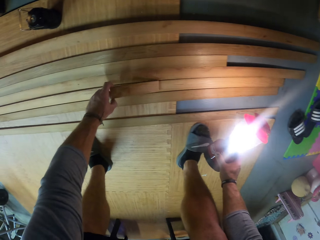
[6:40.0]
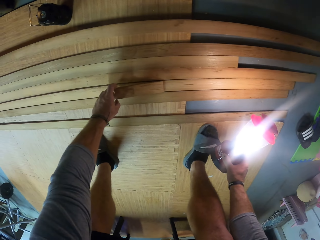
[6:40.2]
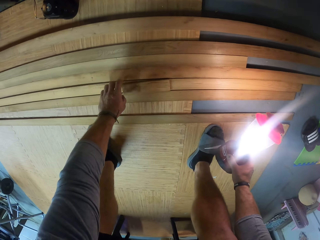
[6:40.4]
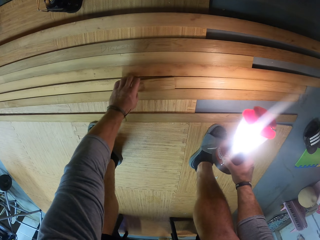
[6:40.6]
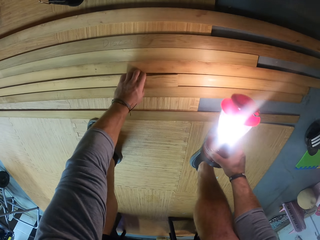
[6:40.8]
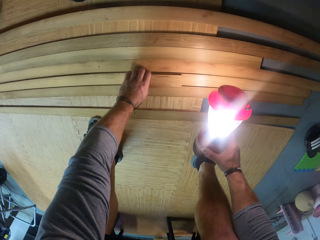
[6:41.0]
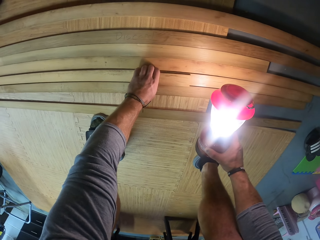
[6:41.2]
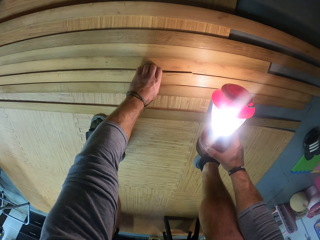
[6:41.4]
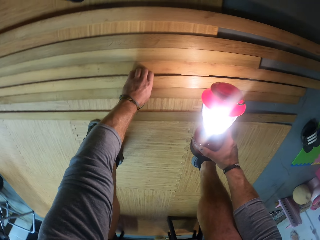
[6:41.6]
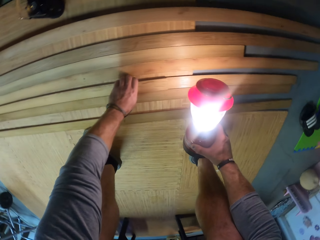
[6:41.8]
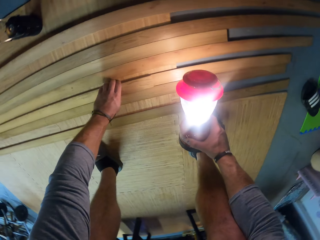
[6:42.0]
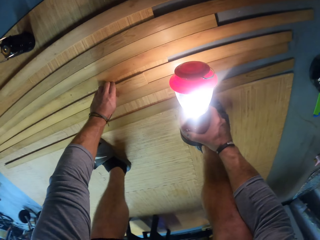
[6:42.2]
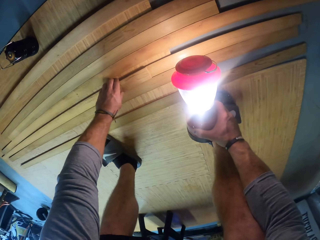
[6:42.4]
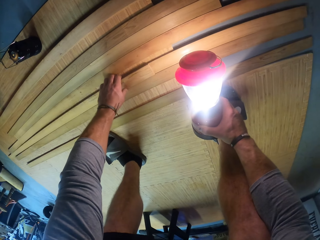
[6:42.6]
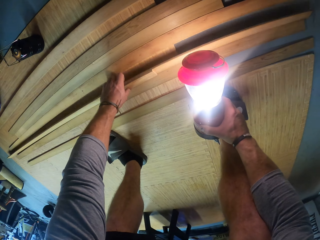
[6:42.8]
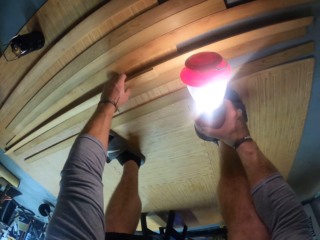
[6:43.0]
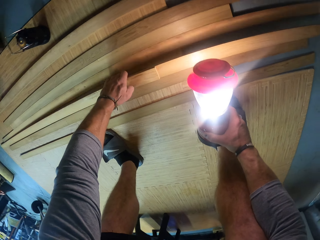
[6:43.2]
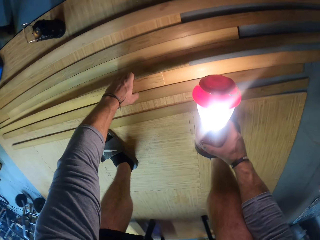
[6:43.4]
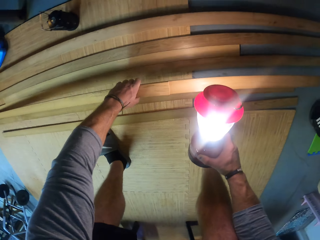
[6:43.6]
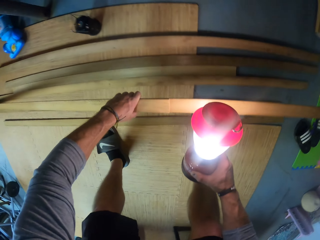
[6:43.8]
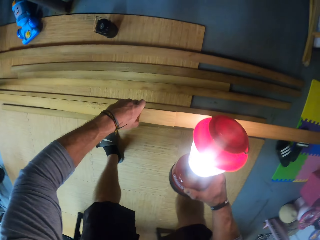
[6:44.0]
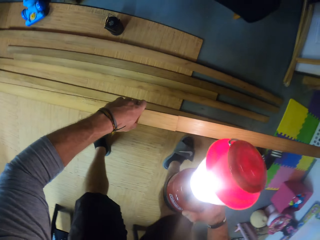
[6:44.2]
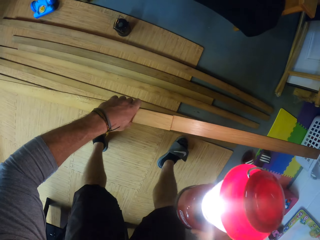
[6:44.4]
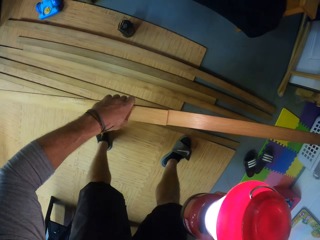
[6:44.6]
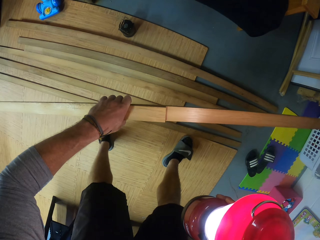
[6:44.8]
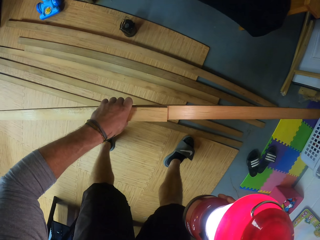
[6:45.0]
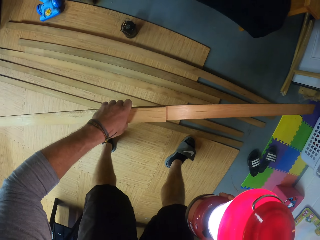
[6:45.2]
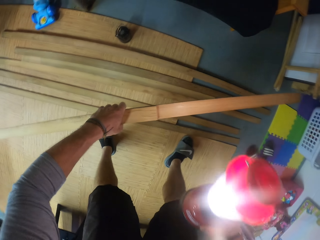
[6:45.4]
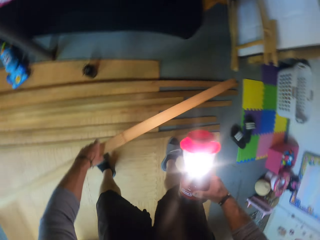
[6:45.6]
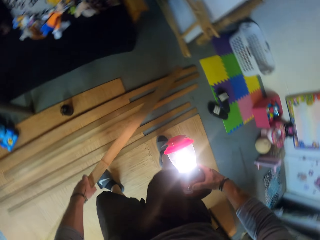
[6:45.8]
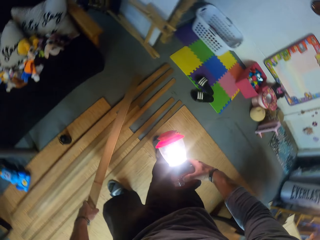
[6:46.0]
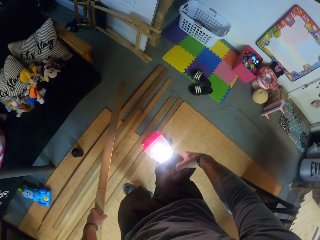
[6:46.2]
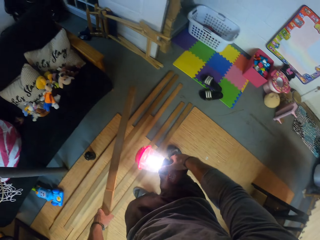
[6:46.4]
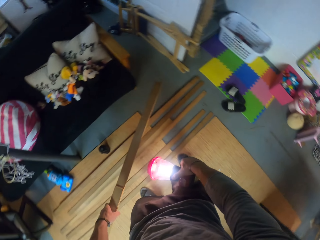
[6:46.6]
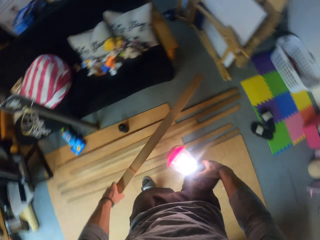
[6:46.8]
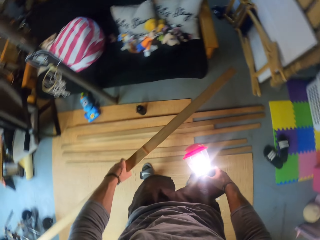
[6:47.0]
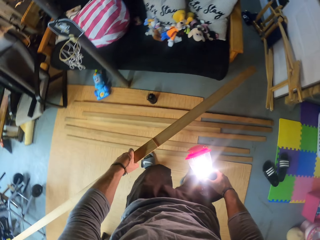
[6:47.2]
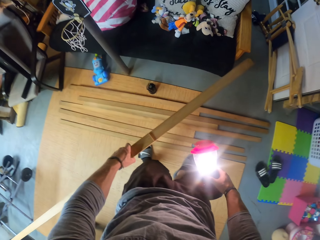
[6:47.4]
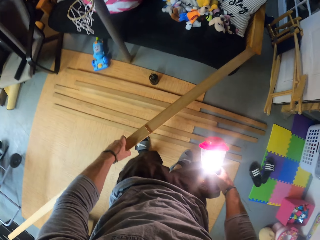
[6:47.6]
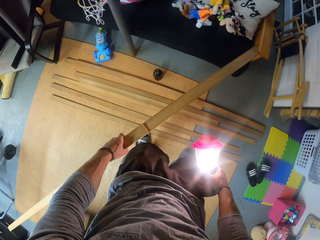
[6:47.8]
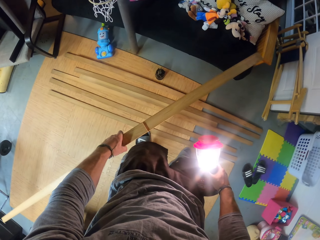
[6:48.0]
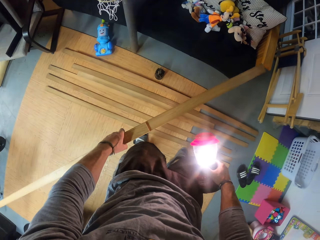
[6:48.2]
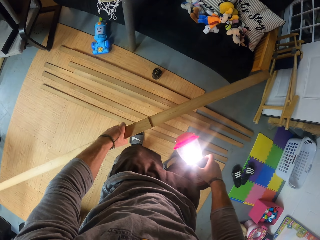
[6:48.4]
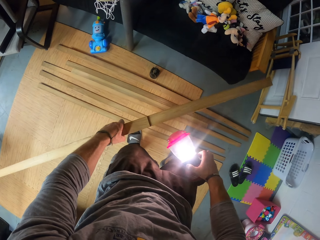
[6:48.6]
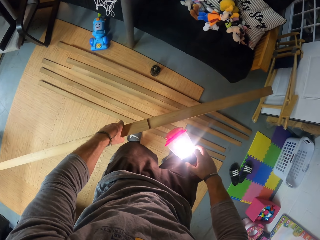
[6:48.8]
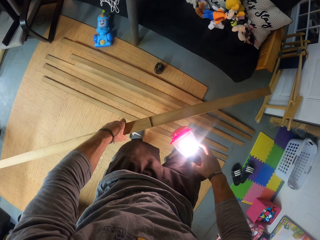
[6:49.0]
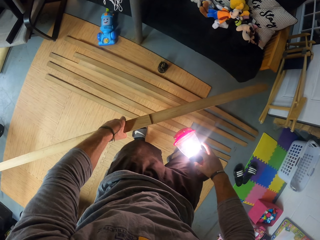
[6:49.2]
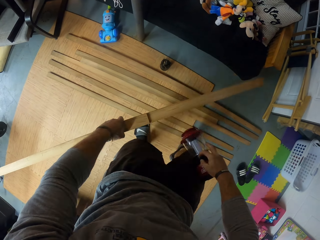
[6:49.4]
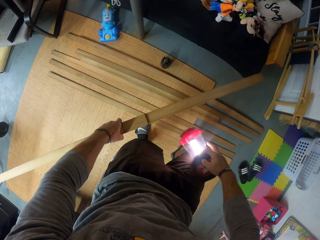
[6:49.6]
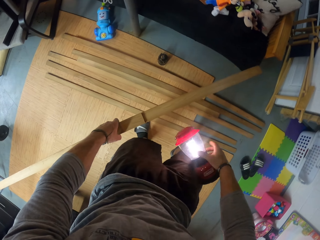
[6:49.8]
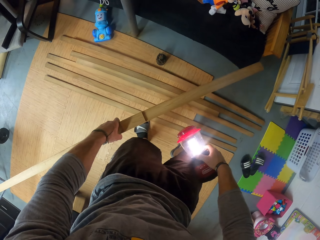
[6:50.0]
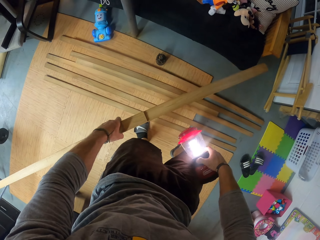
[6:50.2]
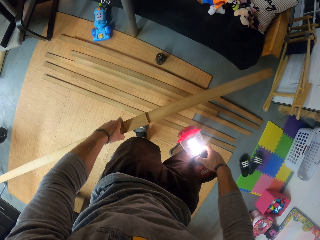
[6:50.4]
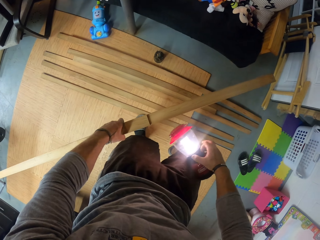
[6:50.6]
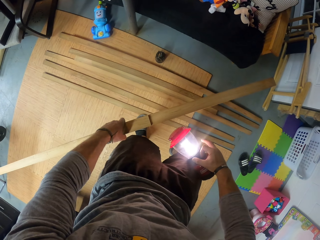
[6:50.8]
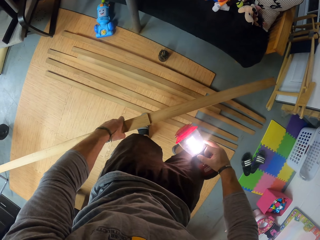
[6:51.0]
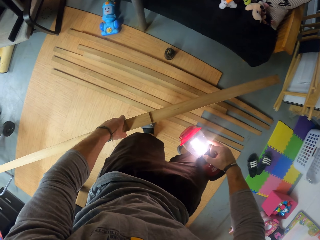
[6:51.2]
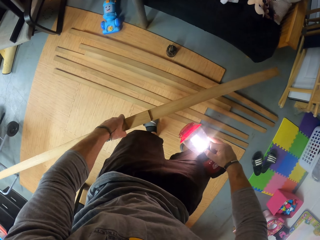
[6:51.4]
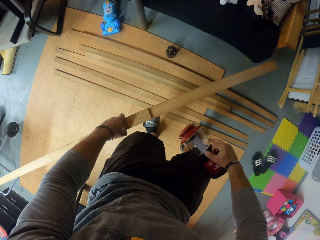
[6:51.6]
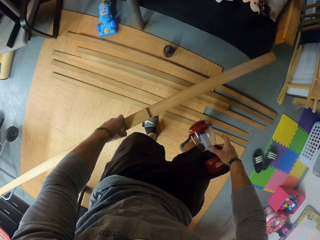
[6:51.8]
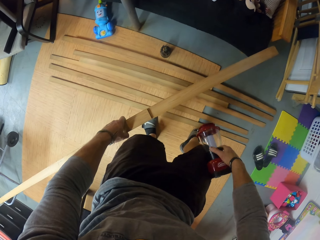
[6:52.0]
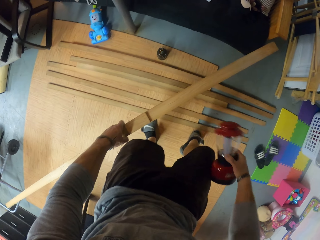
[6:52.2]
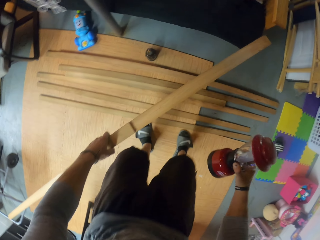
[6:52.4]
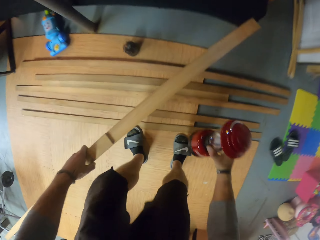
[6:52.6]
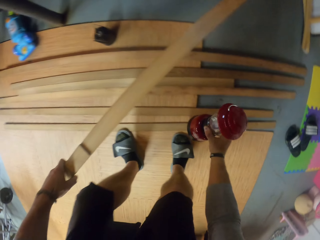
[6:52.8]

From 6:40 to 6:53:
The camera wearer picks a plank from the wooden board with his left hand. He switches off the lamp with his right hand. He positions the lamp on the hand.

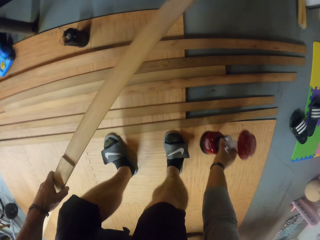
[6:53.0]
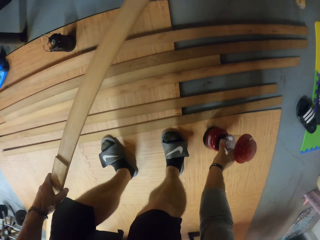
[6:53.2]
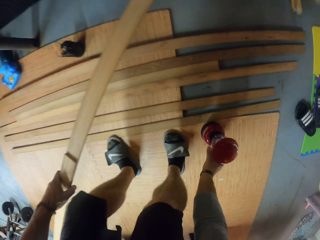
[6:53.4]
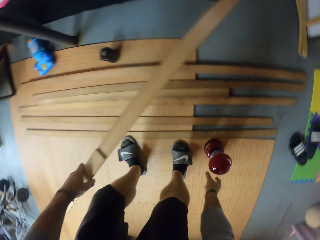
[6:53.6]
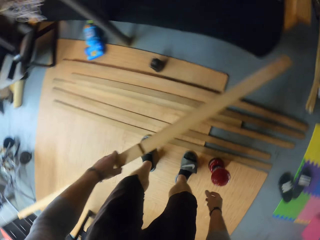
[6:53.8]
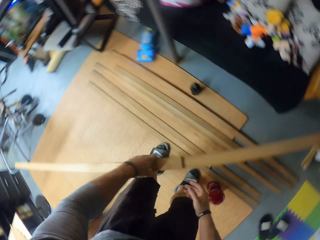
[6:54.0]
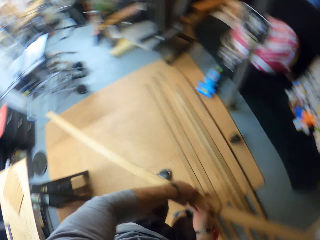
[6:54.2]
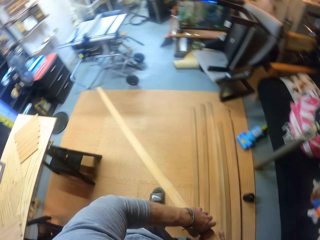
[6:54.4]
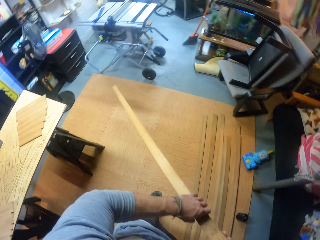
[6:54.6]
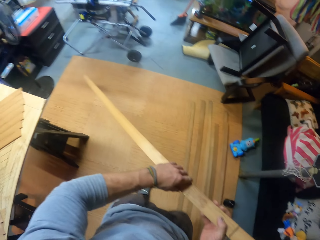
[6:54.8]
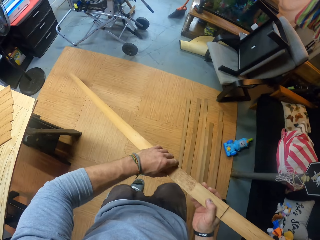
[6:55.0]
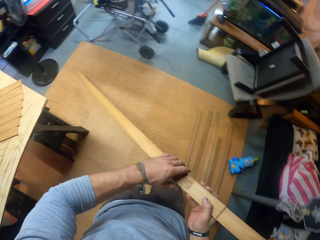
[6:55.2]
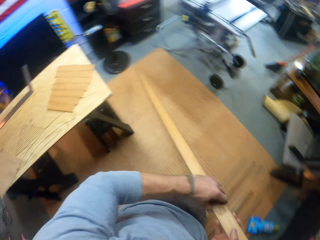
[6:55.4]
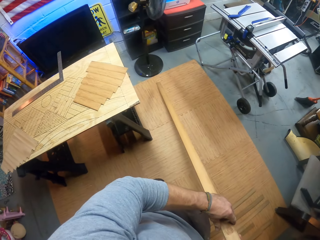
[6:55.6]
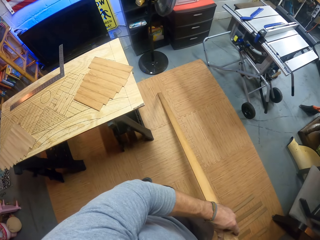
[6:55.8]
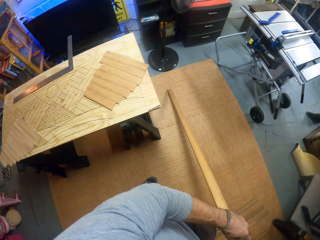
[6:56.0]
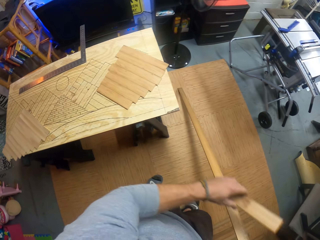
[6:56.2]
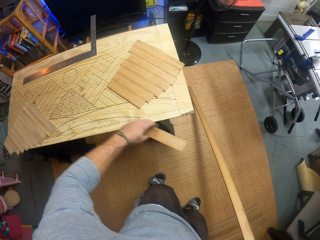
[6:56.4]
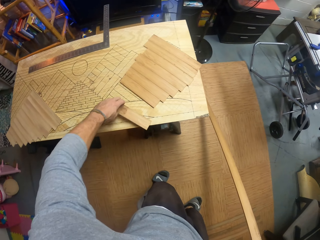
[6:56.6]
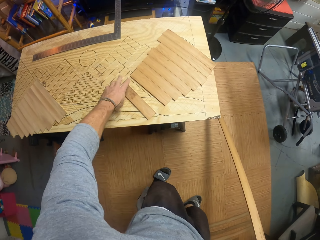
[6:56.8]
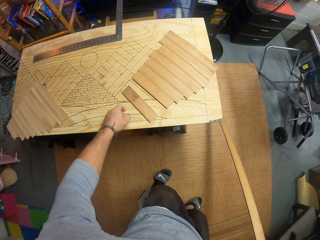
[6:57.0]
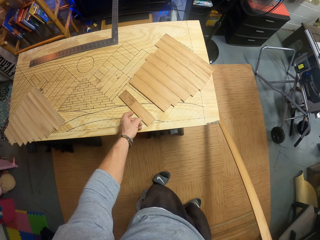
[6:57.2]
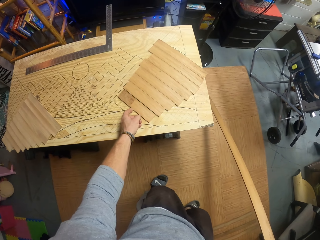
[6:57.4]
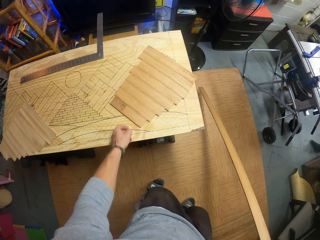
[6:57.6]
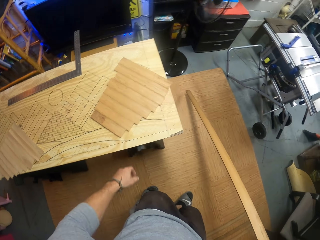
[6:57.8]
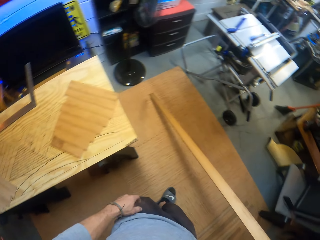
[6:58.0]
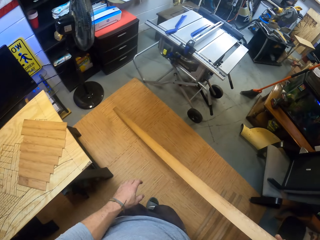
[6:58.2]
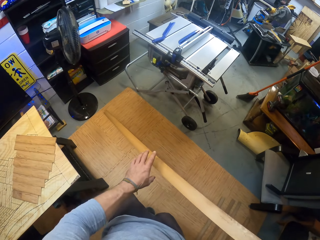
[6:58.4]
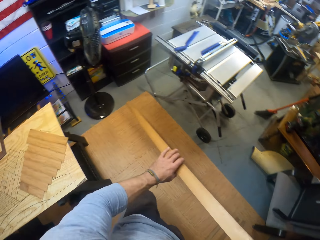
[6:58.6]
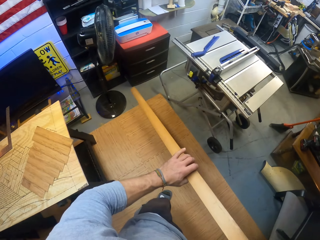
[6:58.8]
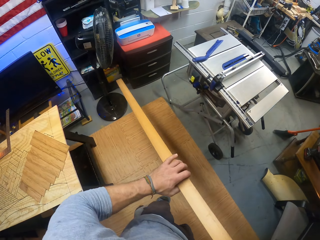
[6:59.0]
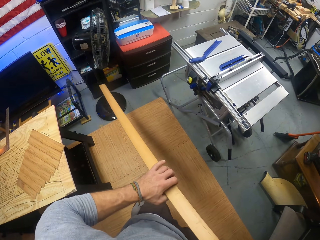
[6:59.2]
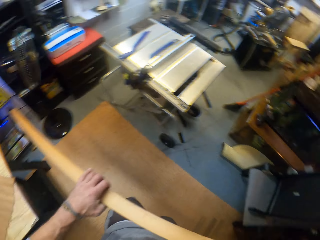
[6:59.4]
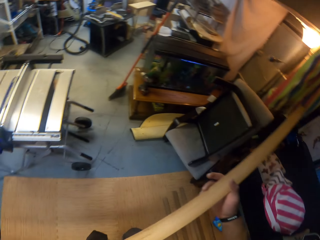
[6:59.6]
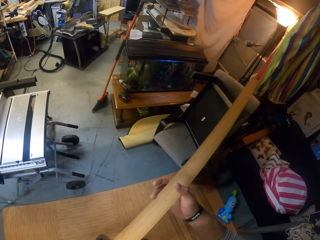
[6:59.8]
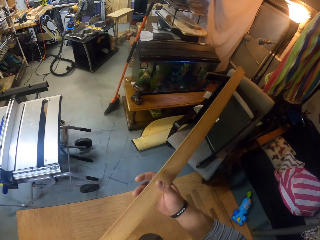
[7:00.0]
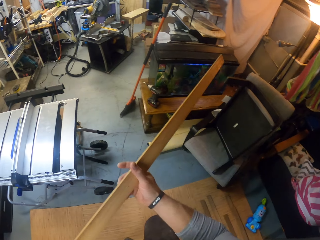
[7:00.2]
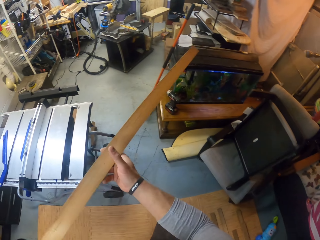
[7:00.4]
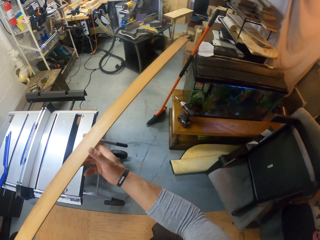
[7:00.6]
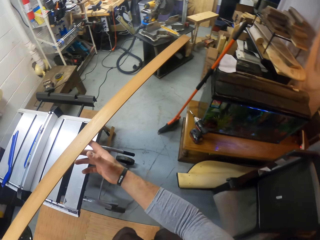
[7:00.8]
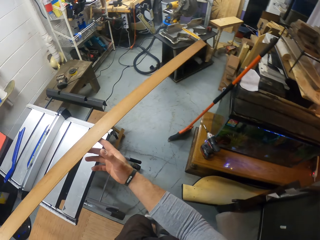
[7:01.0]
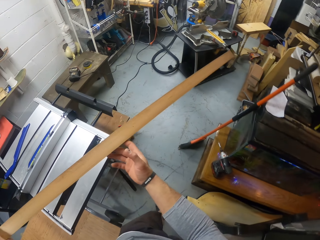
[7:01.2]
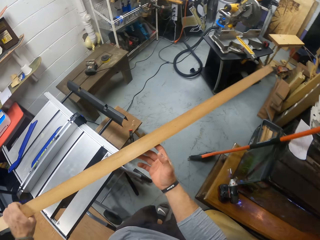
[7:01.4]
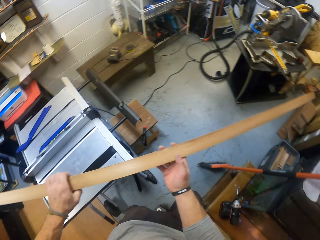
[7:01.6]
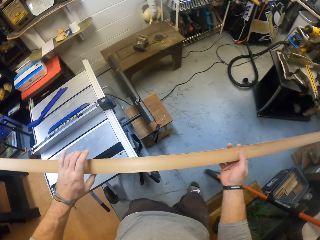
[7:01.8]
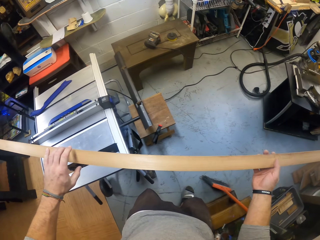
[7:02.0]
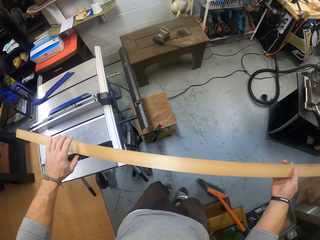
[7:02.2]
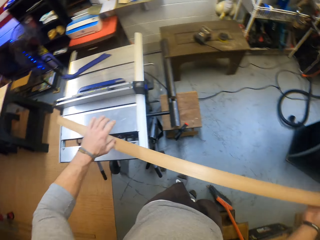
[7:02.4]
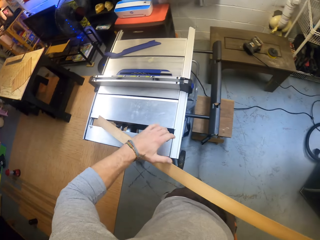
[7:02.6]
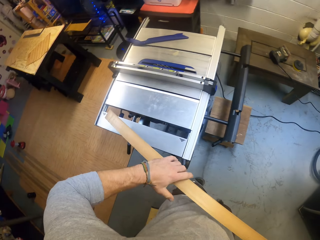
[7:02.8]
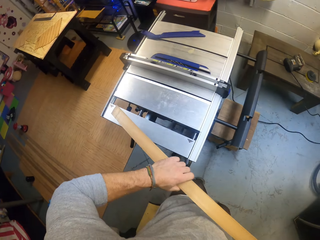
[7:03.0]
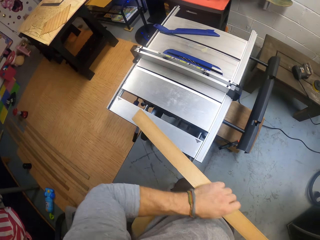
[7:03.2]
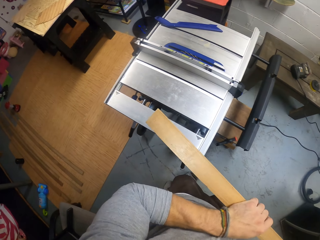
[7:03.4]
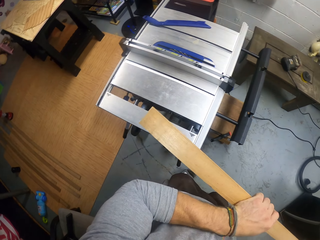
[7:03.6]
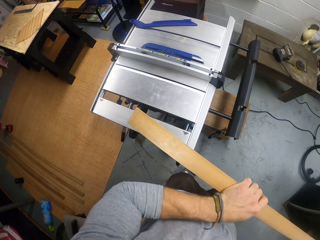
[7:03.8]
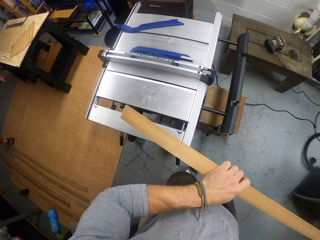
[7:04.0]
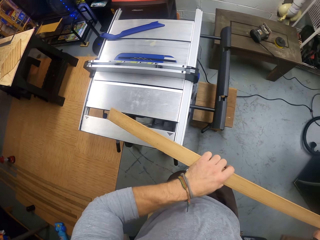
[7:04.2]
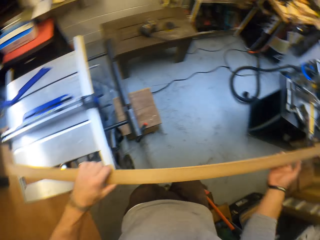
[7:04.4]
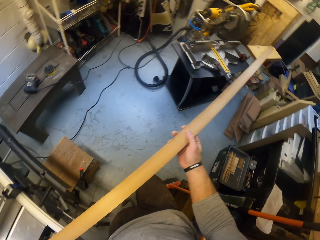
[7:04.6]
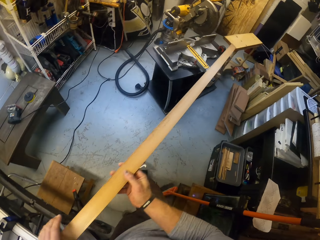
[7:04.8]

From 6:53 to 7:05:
The camera wearer drops the lamp in his right hand onto the wooden board. He holds the plank with both hands. He places the piece of wood in his left hand onto the wooden board on the table. He adjusts the piece of wood on the wooden board with his left hand. He holds the plank with both hands. He carries the piece of wood.
